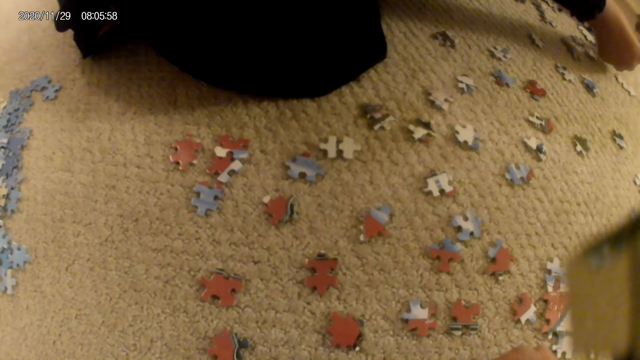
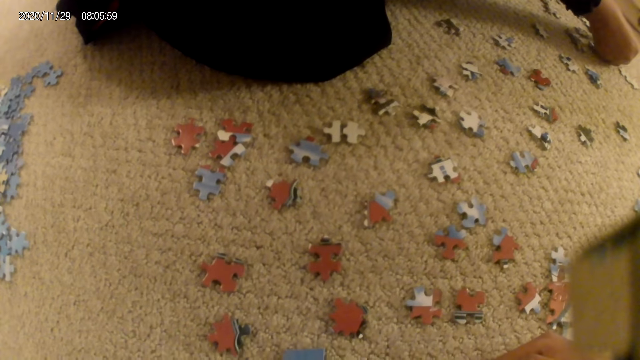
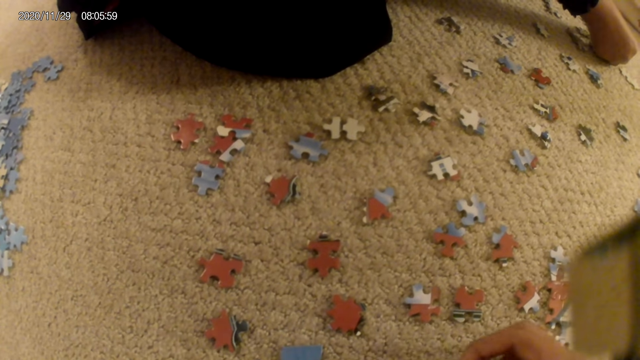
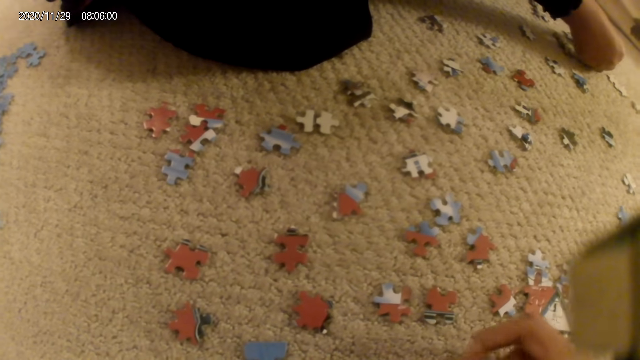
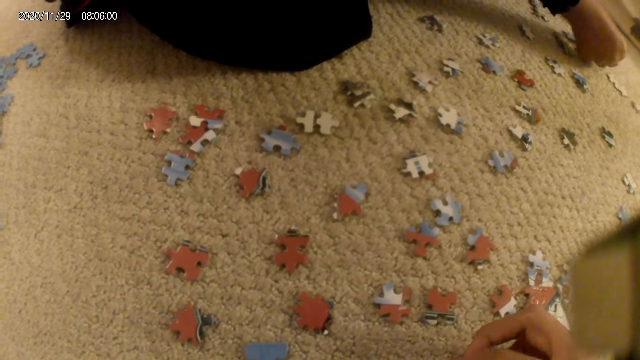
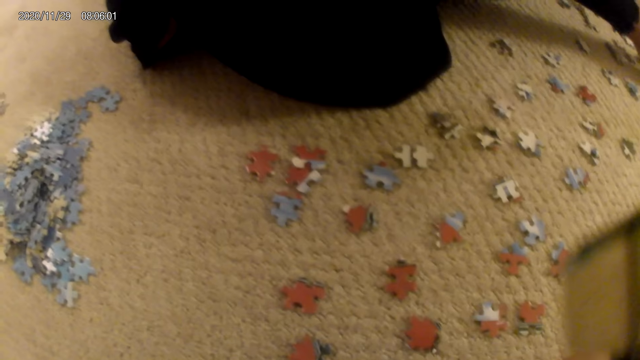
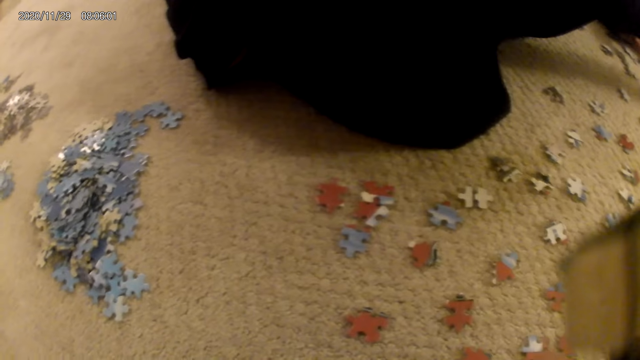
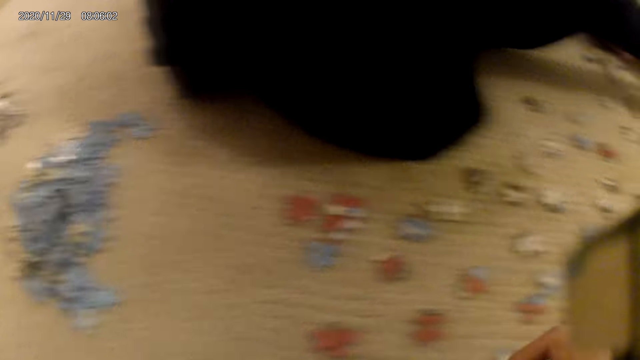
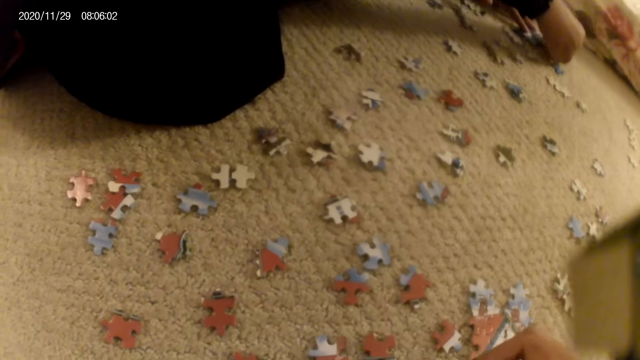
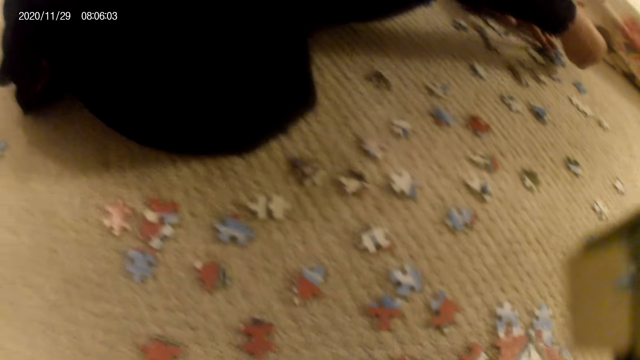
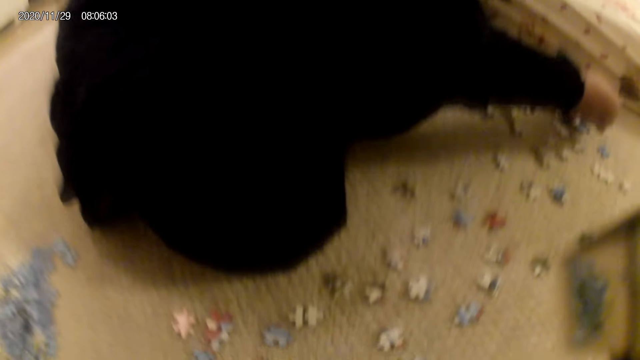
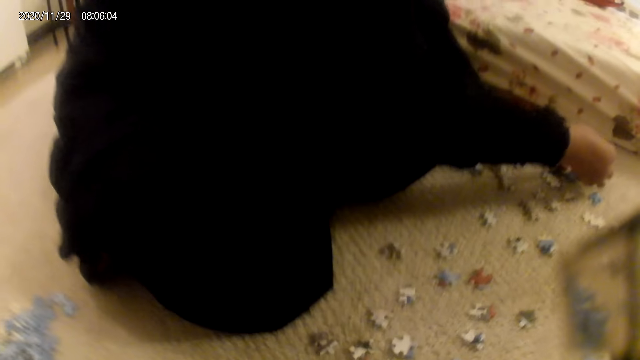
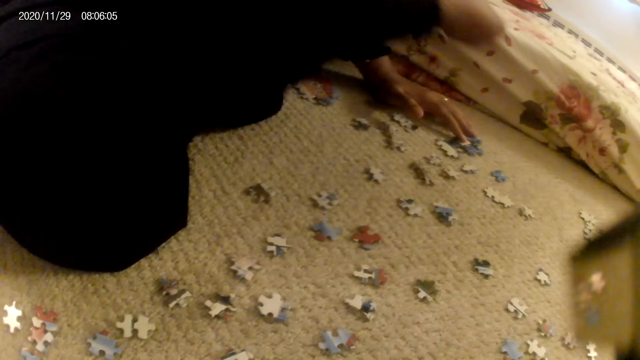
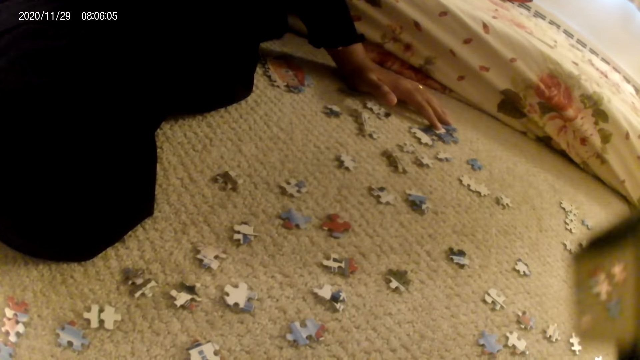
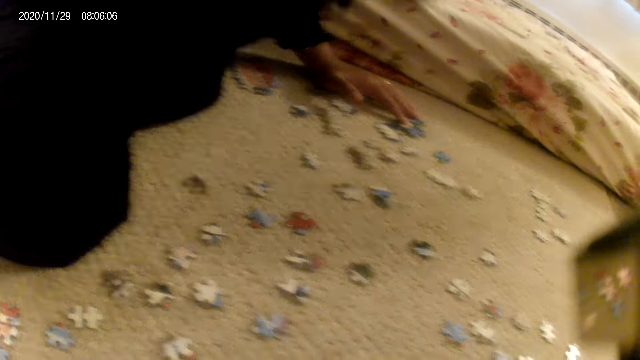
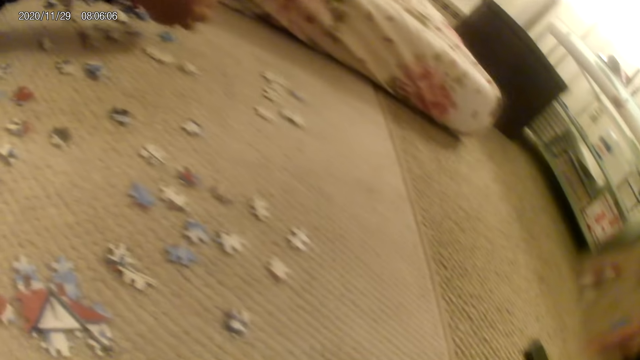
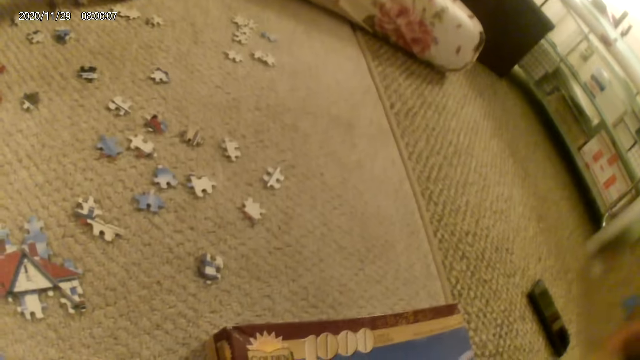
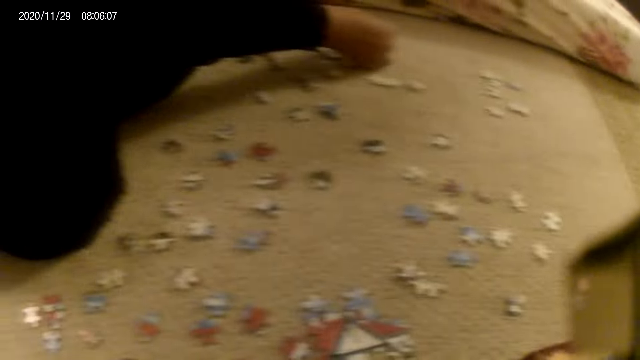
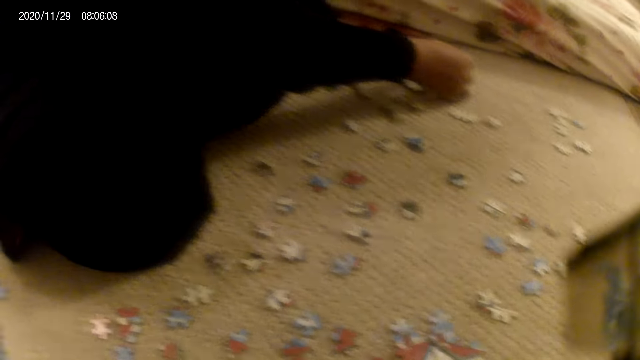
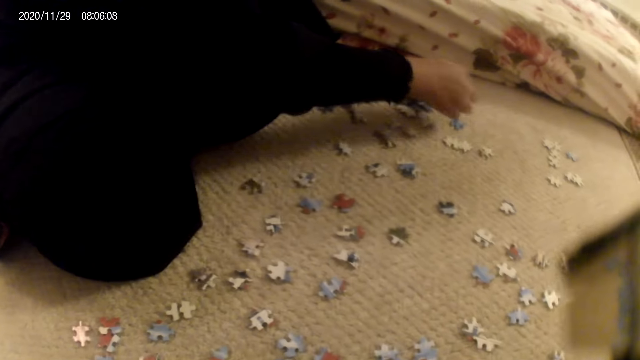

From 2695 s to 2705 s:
The lady fits the puzzle piece in the puzzle structure. The camera wearer moves the hand. They stare at the puzzle pieces on the floor. The lady lifts the puzzle piece. The lady stares at the puzzle piece. The lady fits the puzzle piece in the puzzle structure.

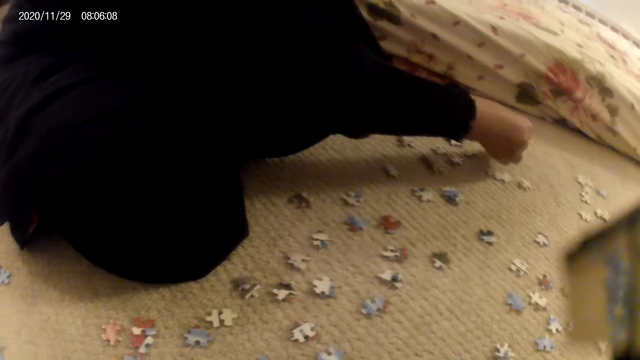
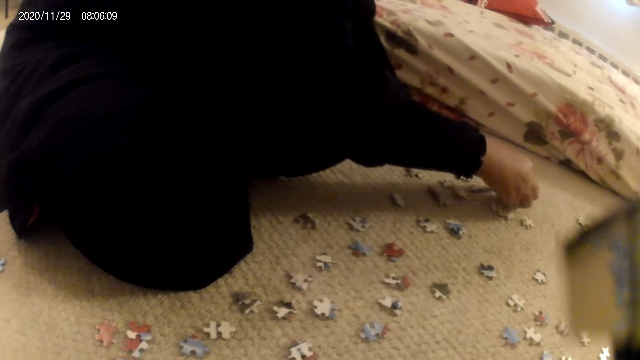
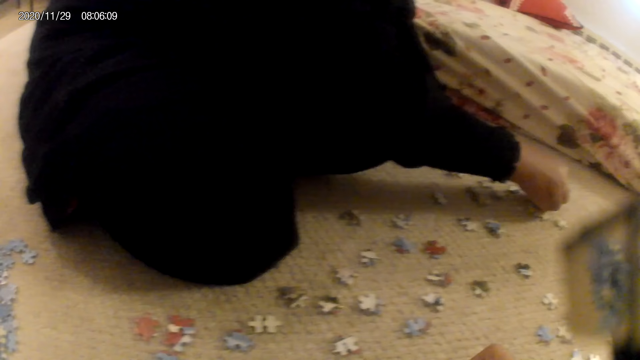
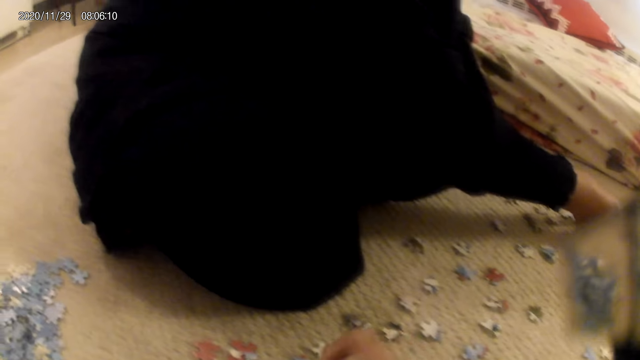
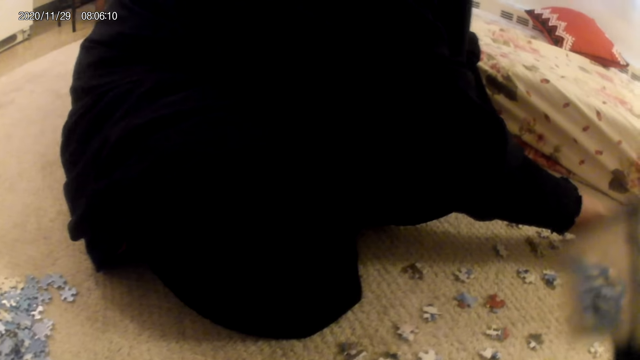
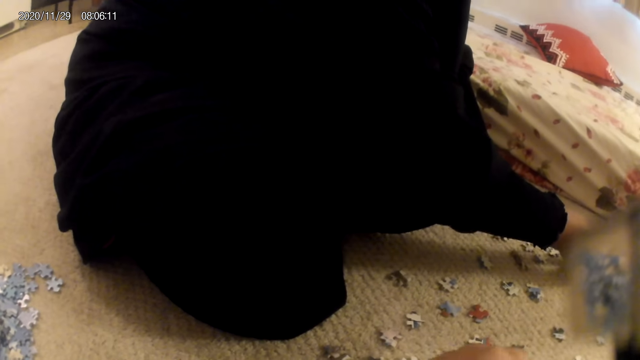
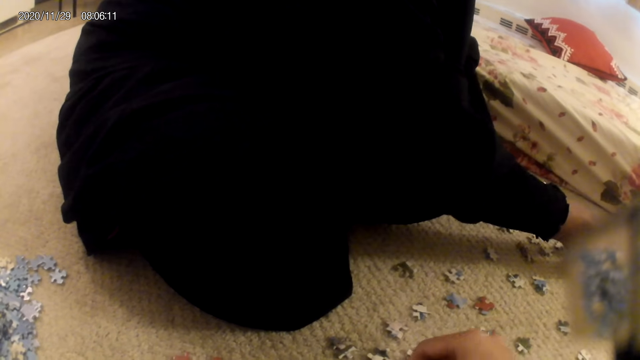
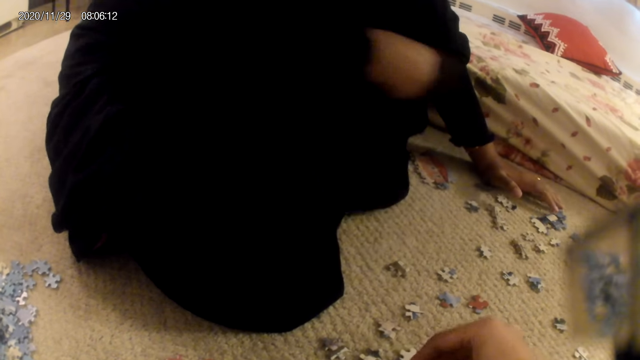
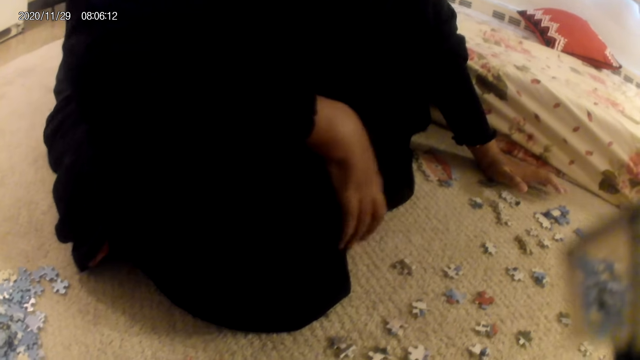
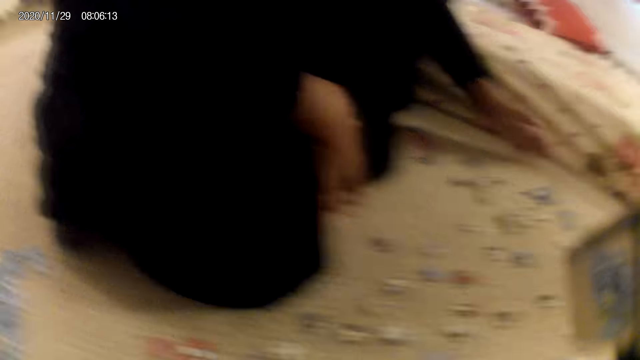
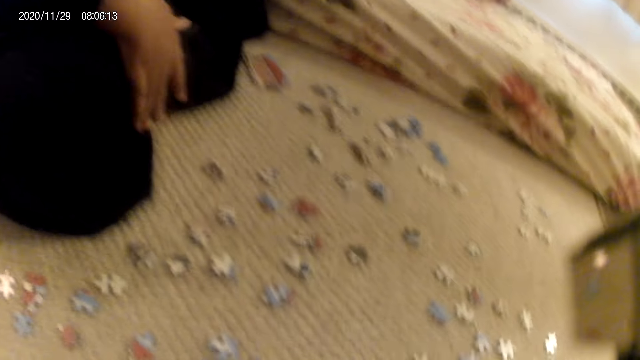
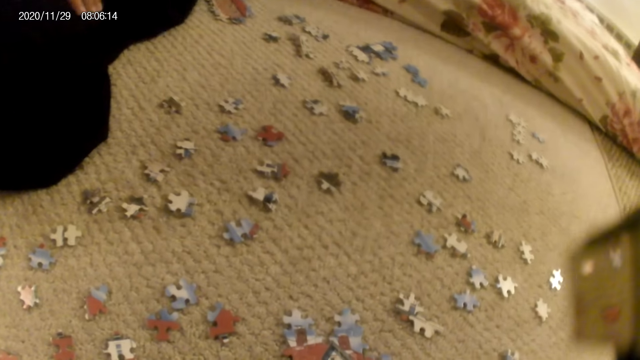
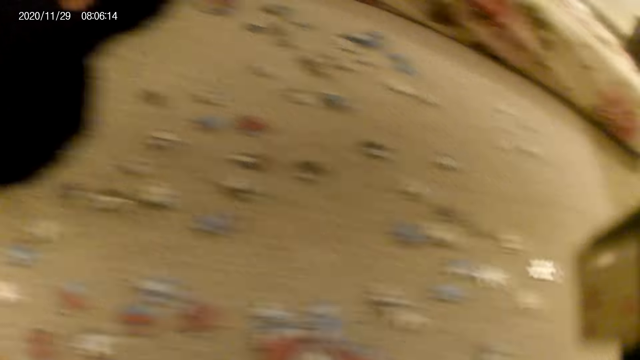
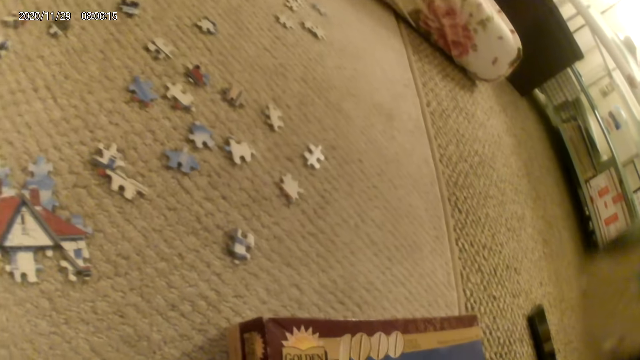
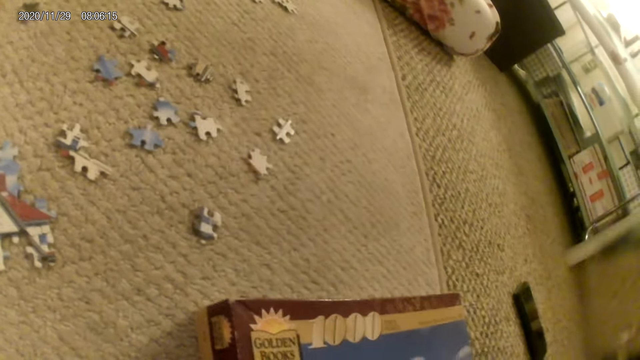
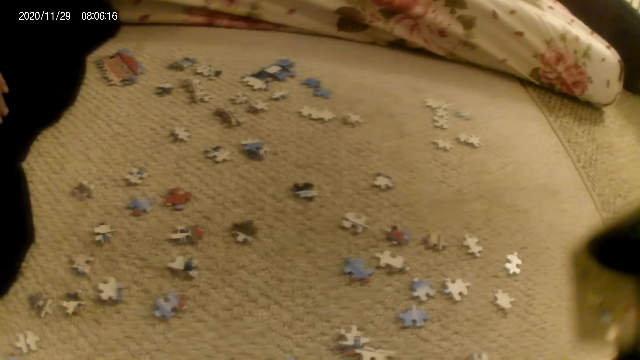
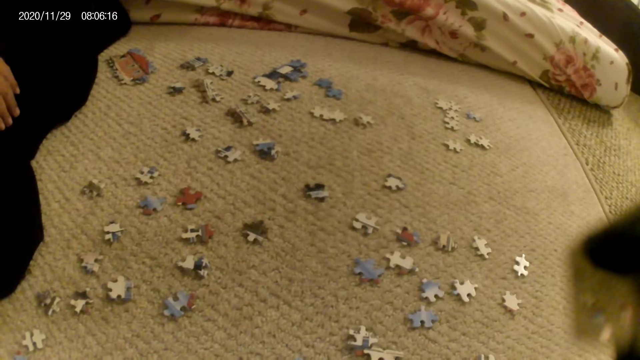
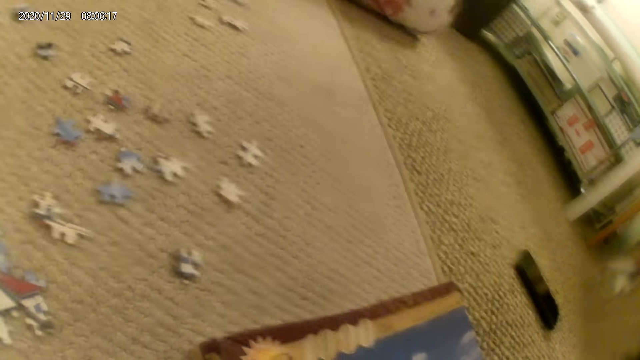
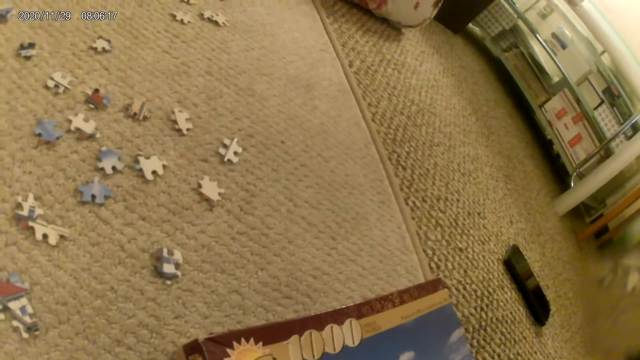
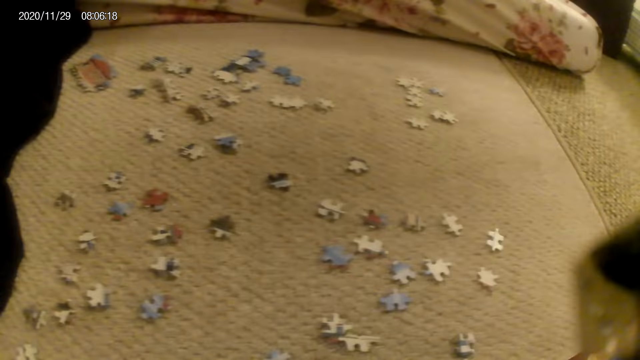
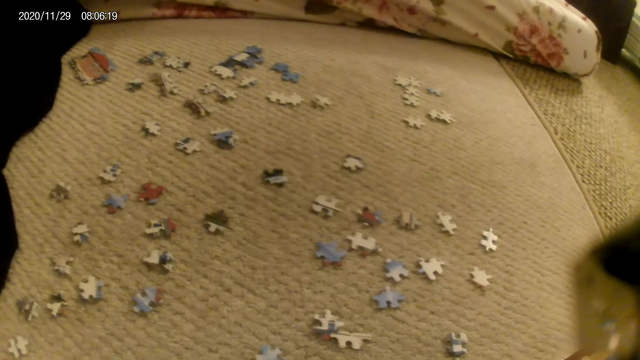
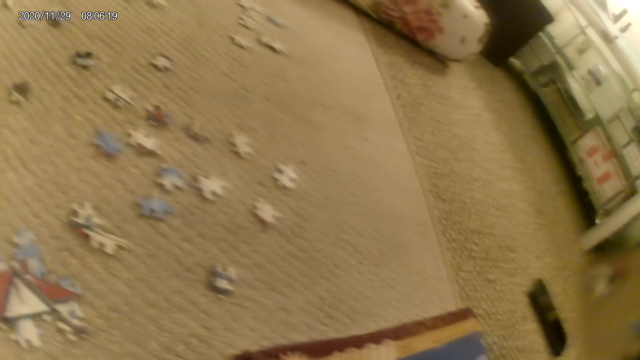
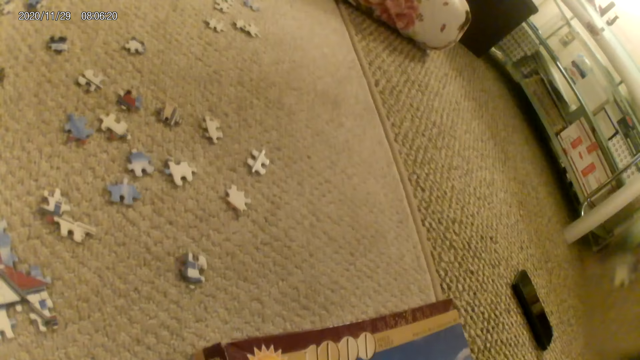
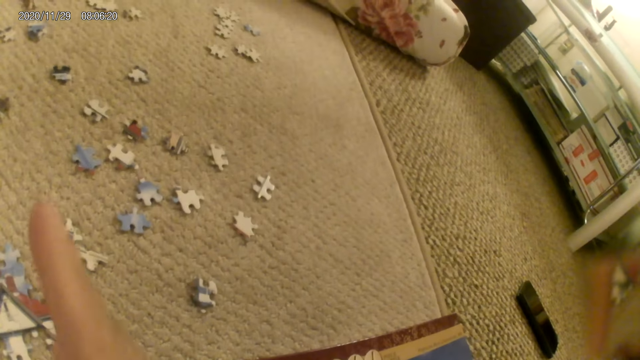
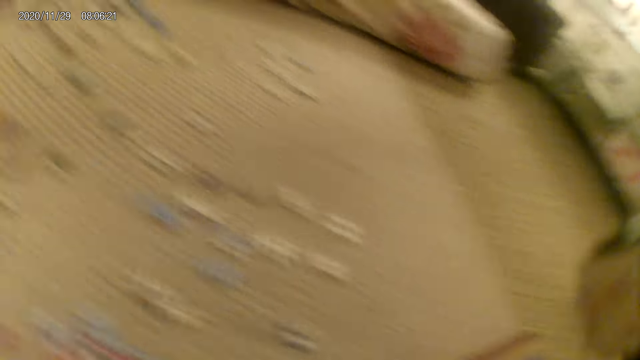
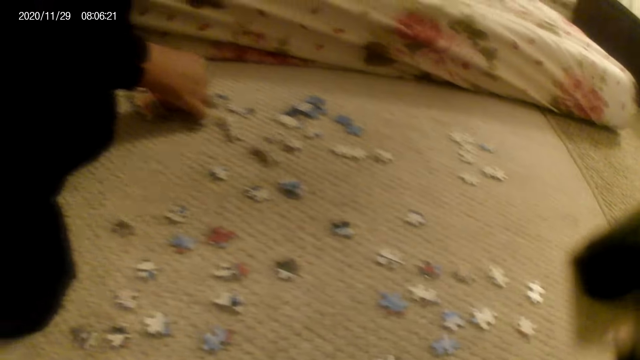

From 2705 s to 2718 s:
The lady joins puzzle pieces. The camera wearer moves the hand. They touch a puzzle piece. The lady stares at the puzzle pieces on the floor. The camera wearer looks around. They point at the lady.
